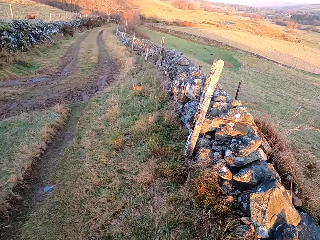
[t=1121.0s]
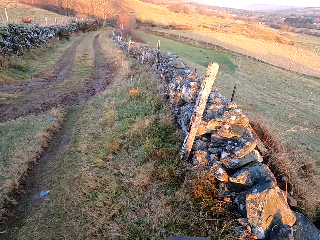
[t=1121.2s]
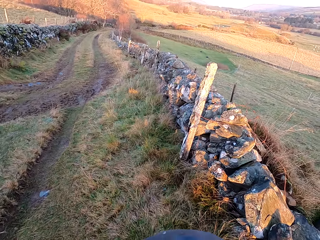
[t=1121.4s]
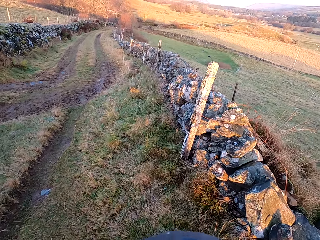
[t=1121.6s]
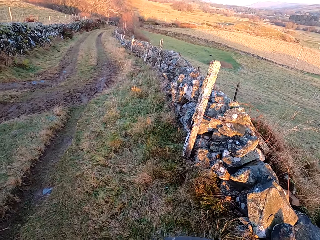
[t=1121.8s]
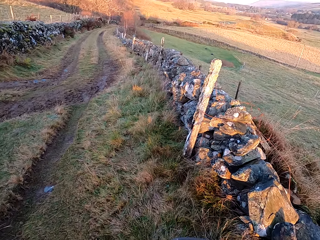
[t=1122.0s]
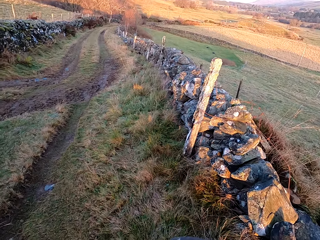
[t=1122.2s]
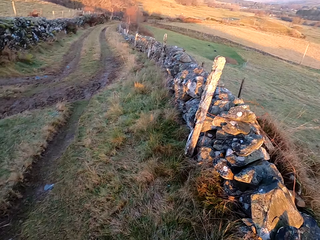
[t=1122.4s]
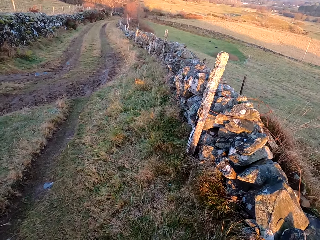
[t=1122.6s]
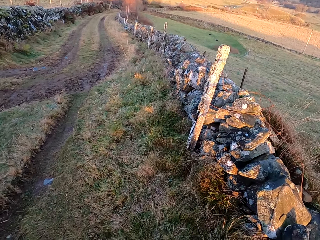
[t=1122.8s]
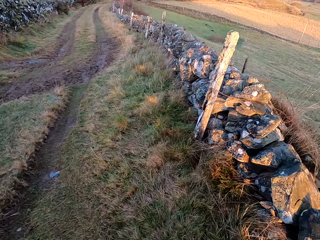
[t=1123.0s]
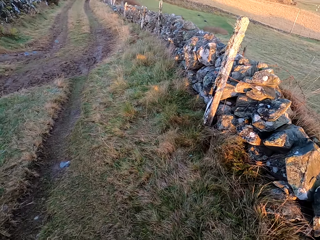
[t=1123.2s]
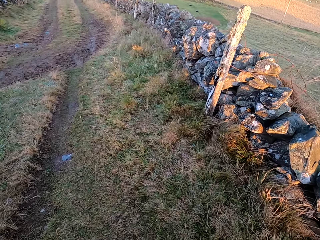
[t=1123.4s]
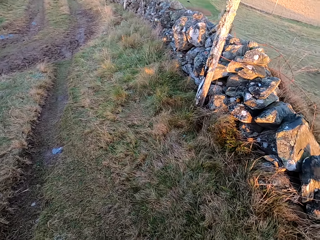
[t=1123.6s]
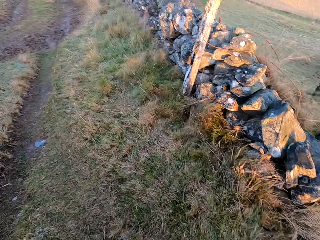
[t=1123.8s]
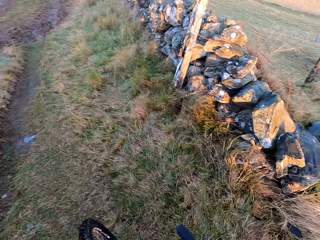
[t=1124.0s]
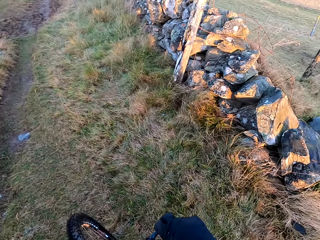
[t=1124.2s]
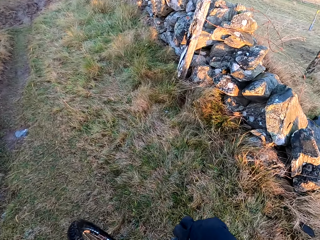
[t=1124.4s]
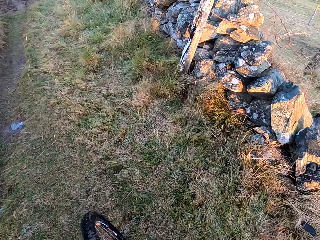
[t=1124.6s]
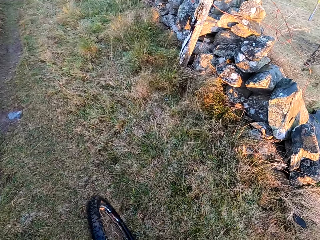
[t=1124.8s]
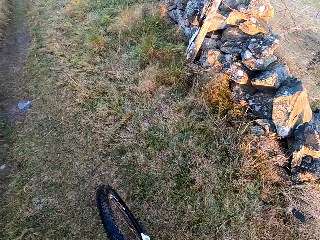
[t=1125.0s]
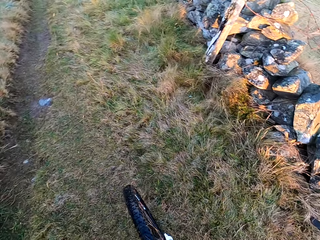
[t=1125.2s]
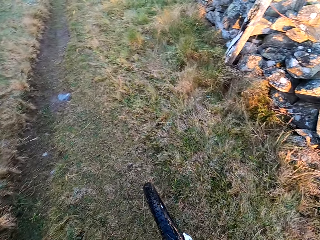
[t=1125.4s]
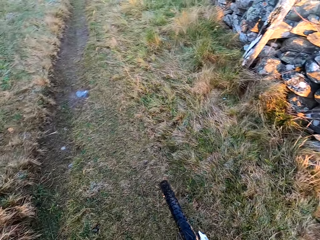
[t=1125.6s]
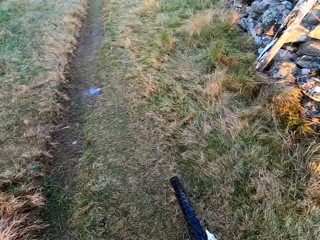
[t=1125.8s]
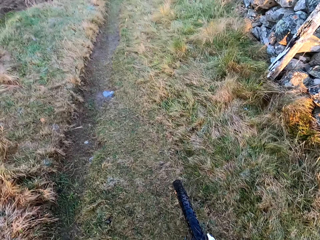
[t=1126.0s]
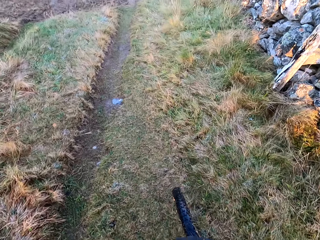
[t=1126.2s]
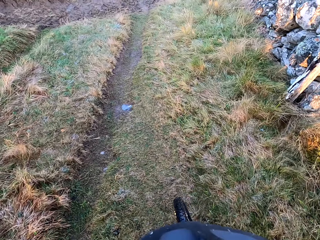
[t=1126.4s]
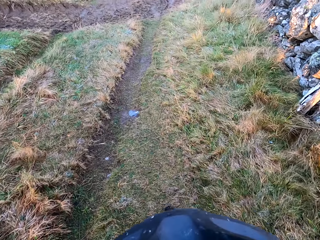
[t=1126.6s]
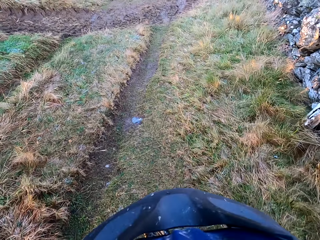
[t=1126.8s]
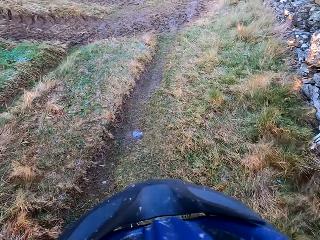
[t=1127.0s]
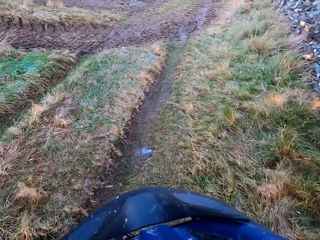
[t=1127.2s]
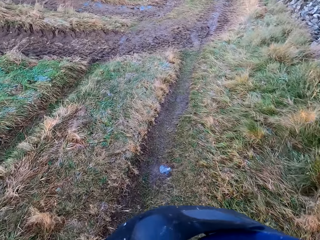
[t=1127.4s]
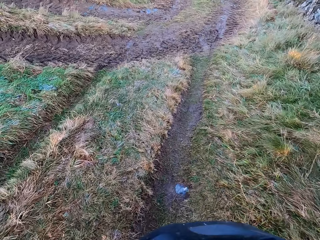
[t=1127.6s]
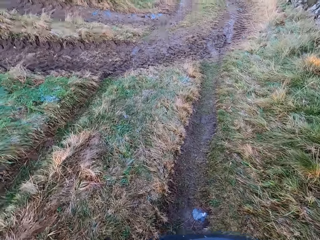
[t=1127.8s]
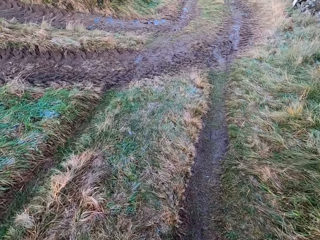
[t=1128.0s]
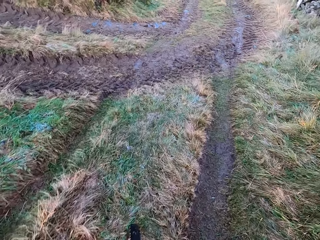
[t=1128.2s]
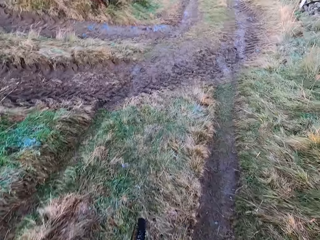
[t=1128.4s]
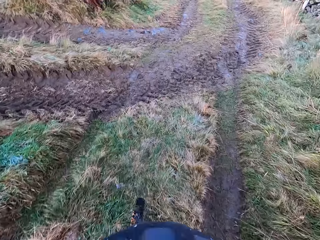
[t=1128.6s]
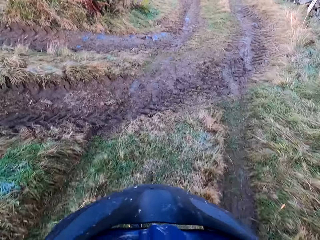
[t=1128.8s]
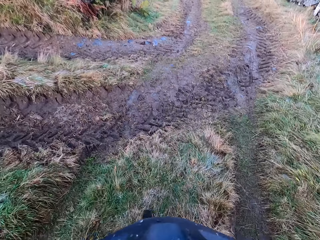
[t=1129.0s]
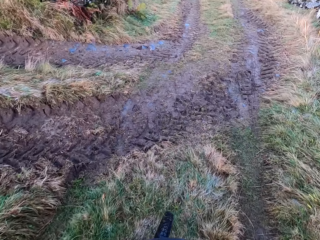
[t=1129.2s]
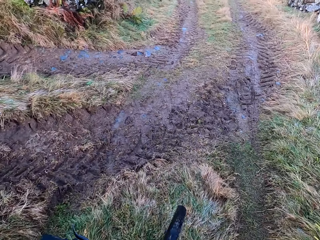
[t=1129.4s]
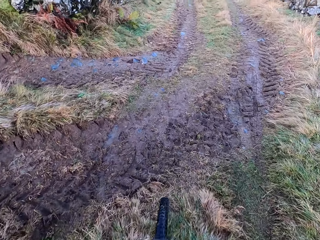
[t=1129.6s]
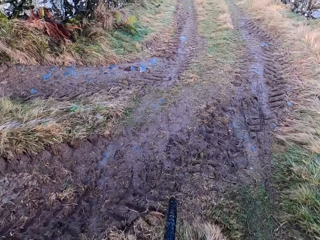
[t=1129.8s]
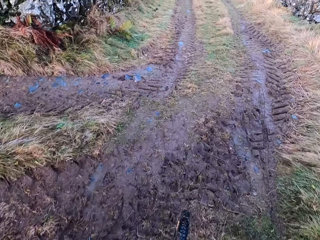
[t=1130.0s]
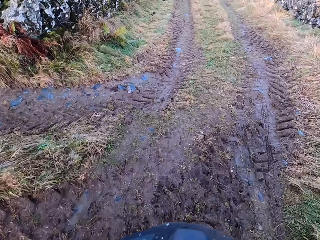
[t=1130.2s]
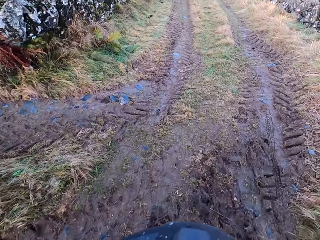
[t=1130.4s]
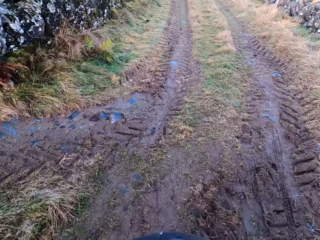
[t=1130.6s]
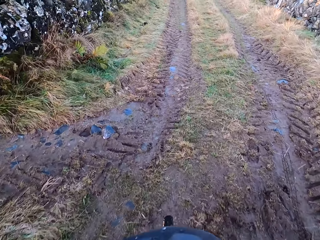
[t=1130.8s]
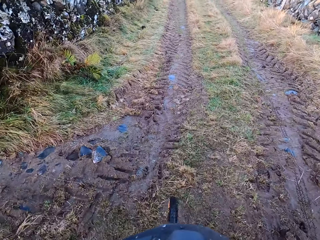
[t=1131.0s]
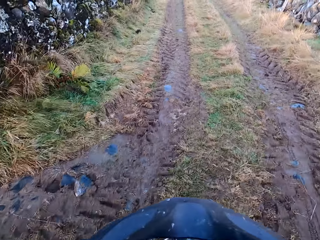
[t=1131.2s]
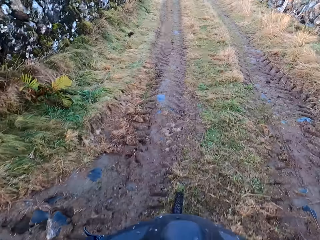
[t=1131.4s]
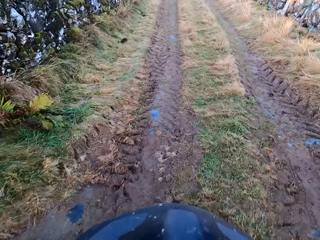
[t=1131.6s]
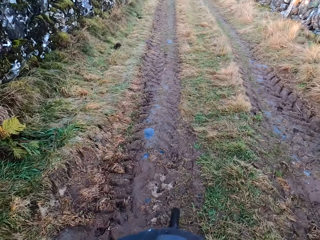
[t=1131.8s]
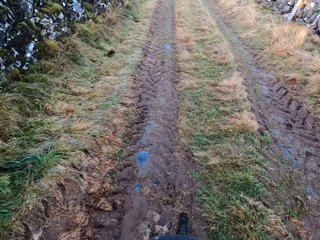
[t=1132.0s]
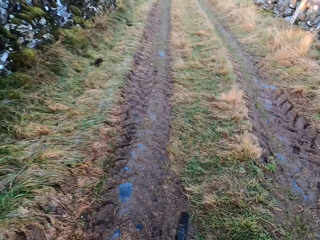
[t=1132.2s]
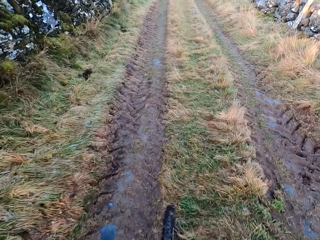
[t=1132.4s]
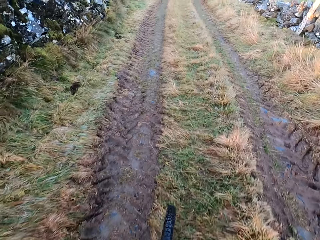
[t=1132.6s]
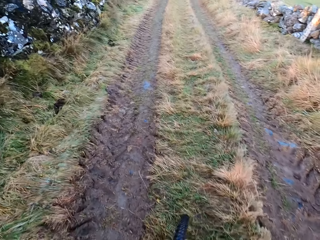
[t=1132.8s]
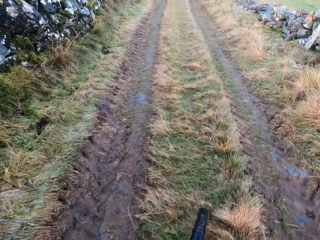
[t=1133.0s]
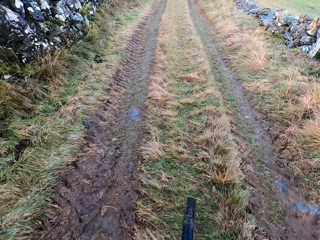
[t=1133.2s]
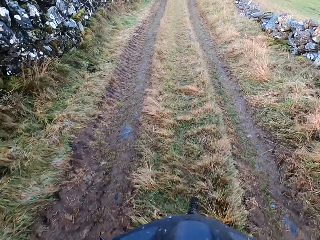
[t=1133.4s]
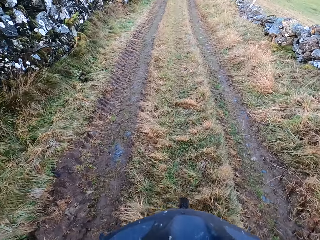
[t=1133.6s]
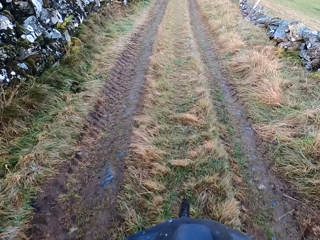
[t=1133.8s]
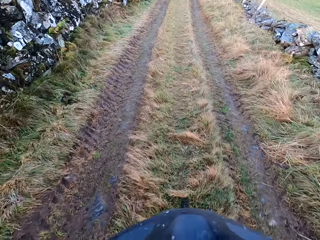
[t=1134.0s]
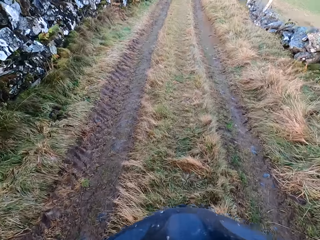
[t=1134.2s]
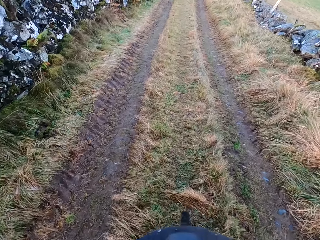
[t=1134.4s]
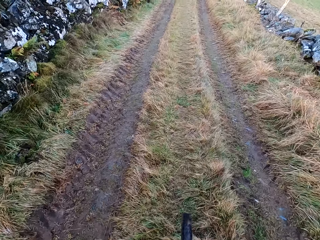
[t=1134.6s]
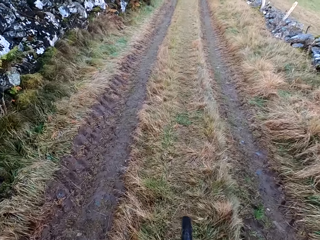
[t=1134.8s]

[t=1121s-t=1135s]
The camera wearer climbs on the bicycle. They ride the bicycle on the road.

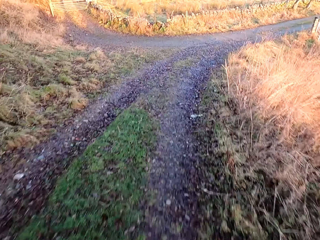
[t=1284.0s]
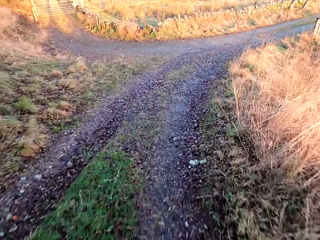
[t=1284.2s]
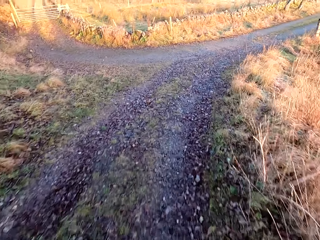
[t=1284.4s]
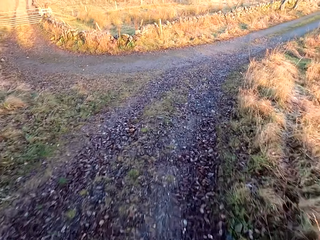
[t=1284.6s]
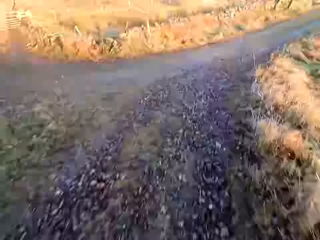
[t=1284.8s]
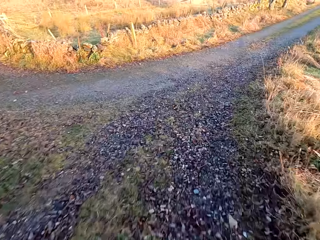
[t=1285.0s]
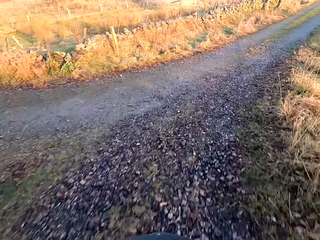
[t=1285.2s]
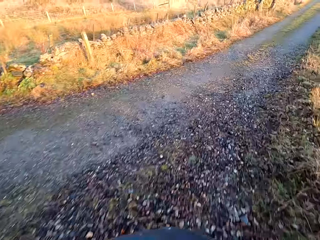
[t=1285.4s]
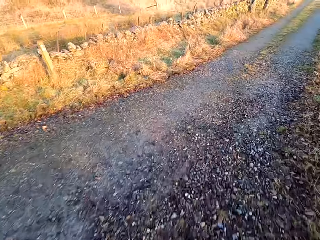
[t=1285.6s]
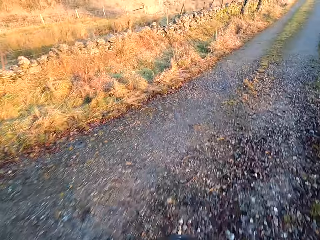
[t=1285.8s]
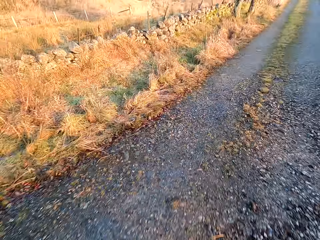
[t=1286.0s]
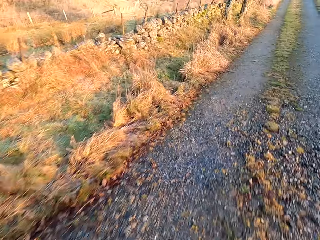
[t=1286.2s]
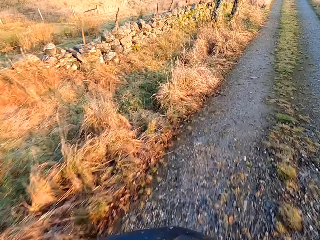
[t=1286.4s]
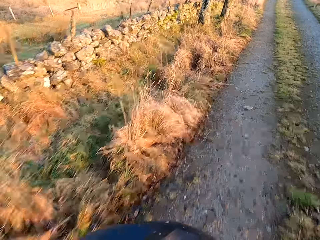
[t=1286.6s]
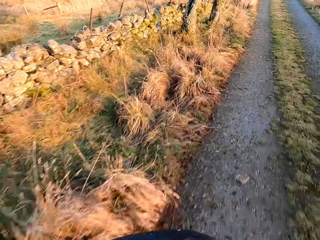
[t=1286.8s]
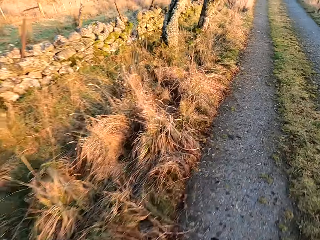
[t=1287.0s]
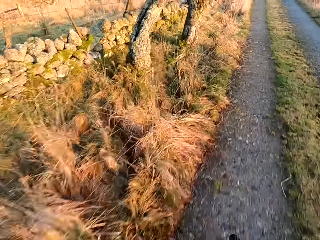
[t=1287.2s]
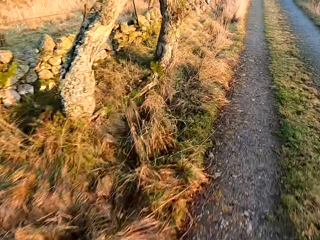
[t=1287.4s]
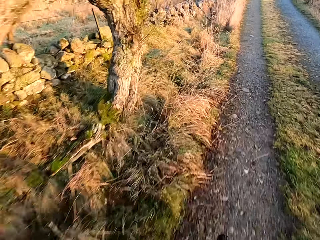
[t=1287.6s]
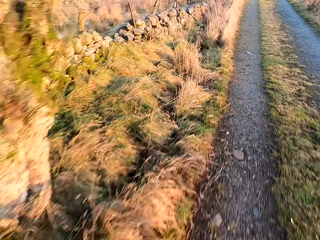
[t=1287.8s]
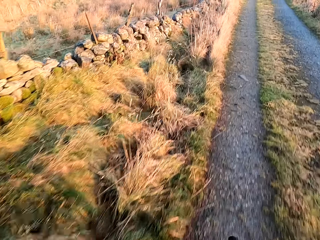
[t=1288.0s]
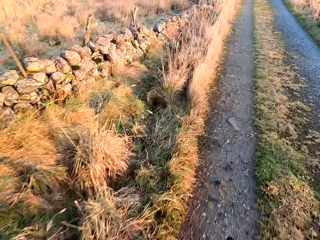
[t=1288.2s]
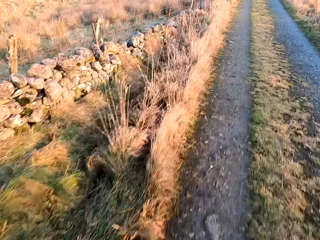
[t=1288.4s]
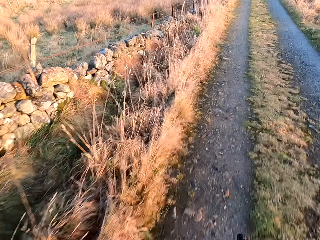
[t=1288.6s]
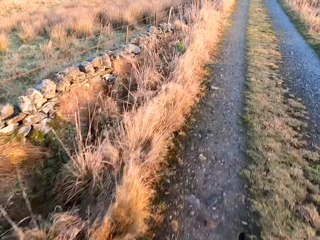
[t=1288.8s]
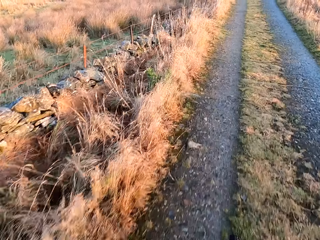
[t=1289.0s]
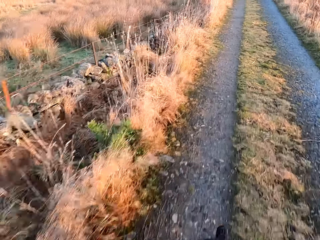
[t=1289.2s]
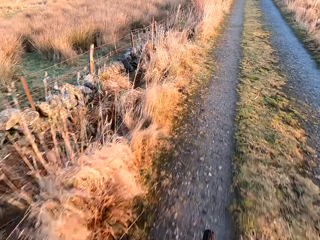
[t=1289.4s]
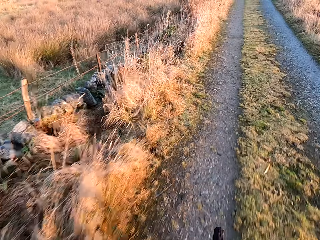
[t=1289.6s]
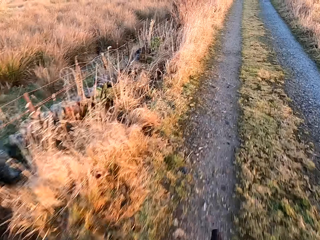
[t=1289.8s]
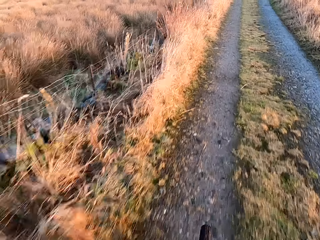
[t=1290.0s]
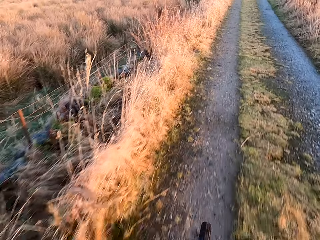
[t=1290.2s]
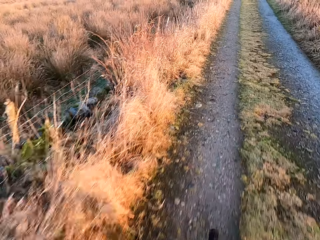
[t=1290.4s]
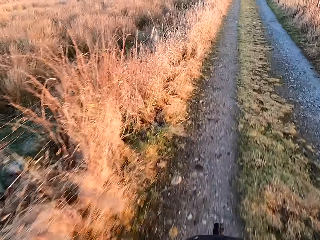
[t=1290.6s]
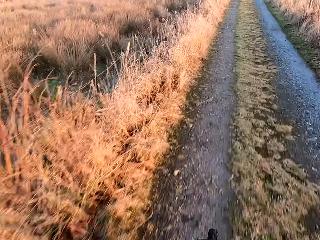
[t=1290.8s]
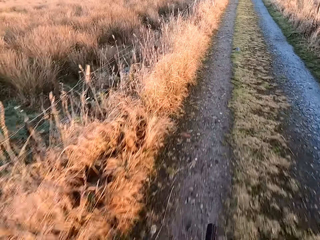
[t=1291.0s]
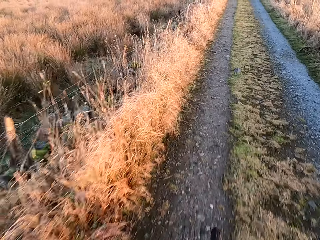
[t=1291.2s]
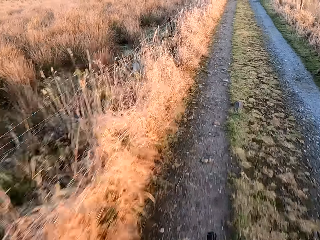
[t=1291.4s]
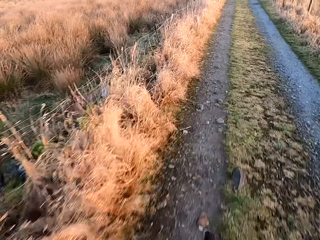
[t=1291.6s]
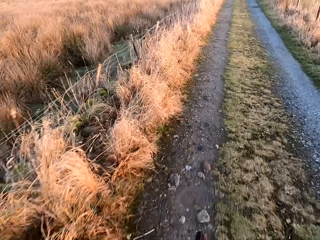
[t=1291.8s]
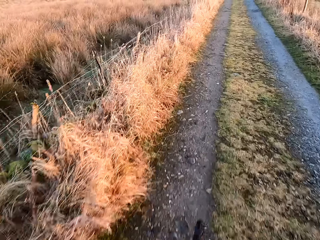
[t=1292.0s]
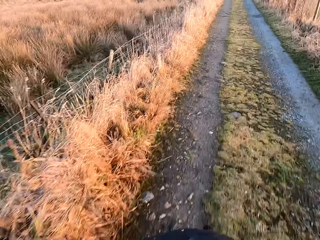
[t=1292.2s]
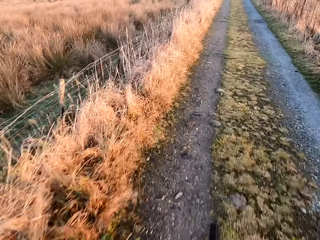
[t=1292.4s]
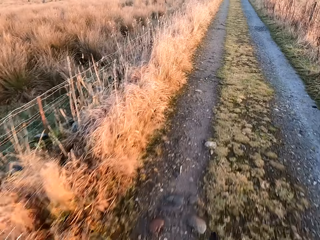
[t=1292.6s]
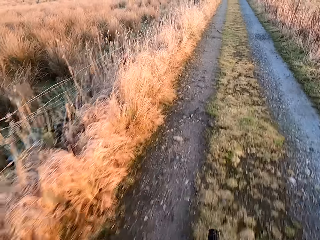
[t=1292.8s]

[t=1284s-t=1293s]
The camera wearer takes a right turn. They cycle.
